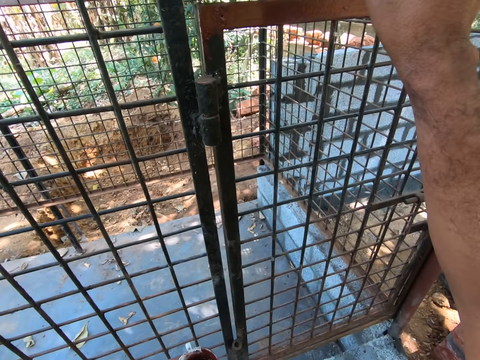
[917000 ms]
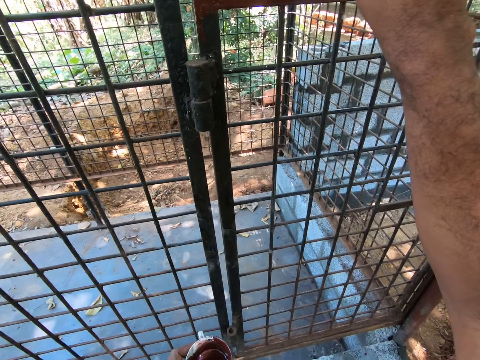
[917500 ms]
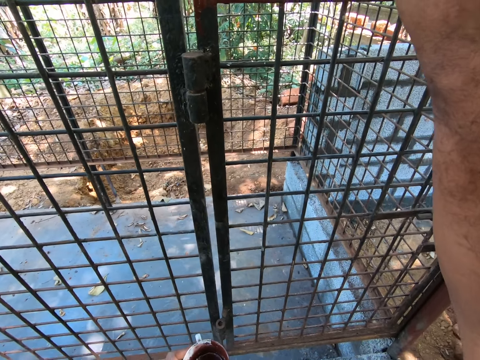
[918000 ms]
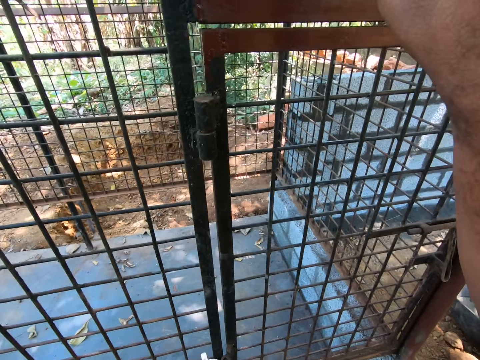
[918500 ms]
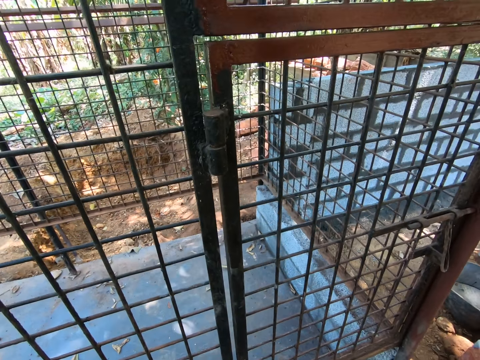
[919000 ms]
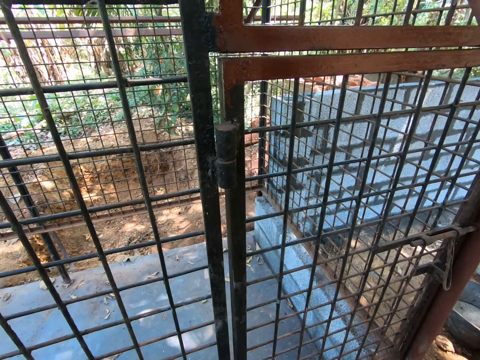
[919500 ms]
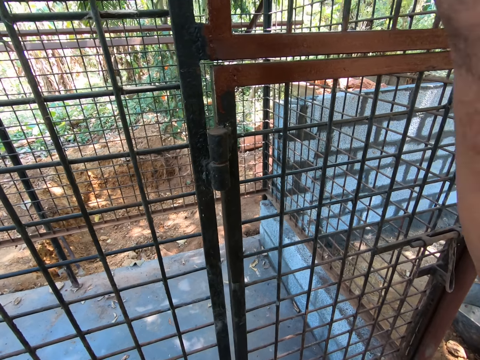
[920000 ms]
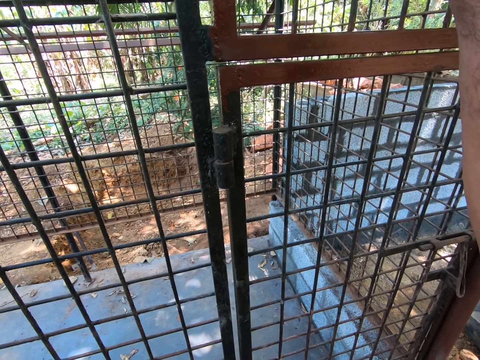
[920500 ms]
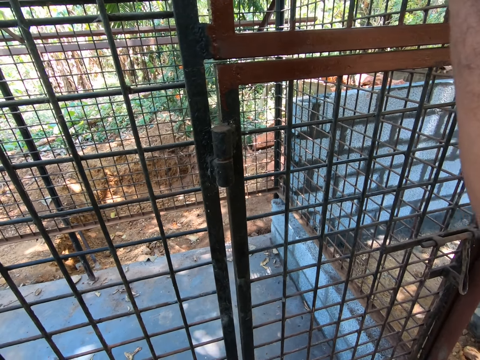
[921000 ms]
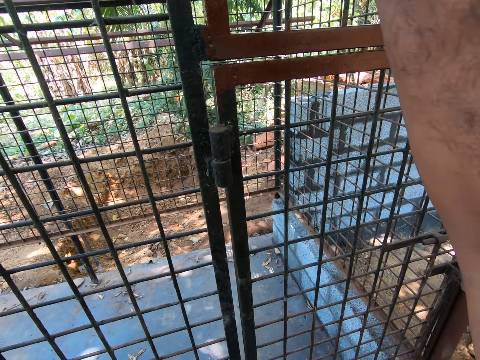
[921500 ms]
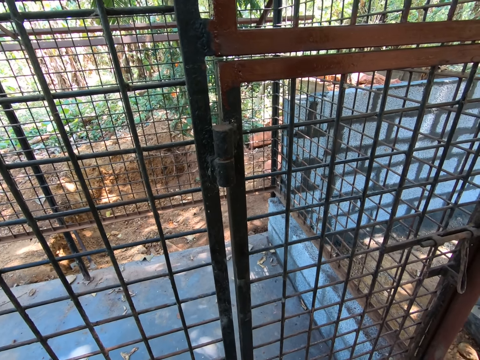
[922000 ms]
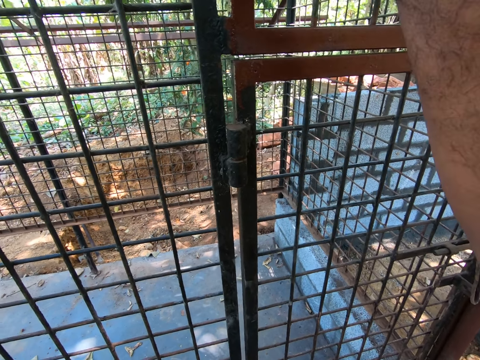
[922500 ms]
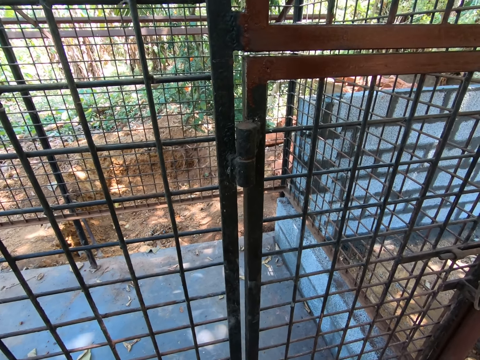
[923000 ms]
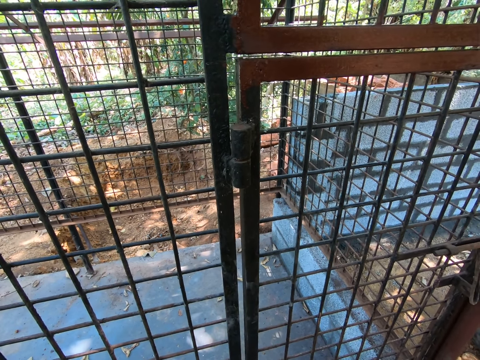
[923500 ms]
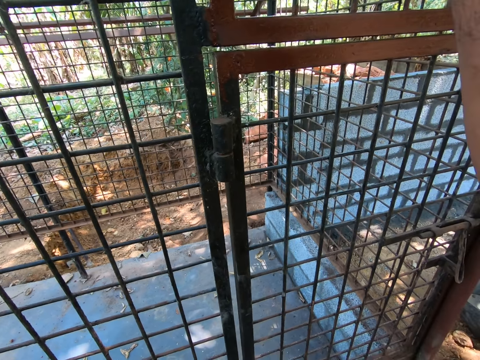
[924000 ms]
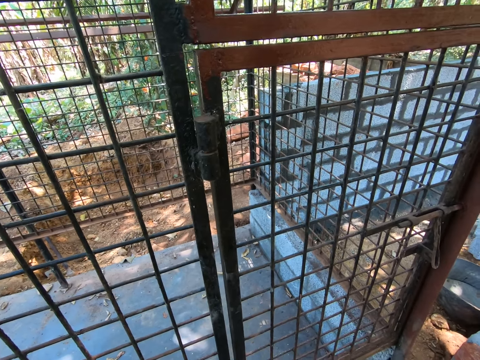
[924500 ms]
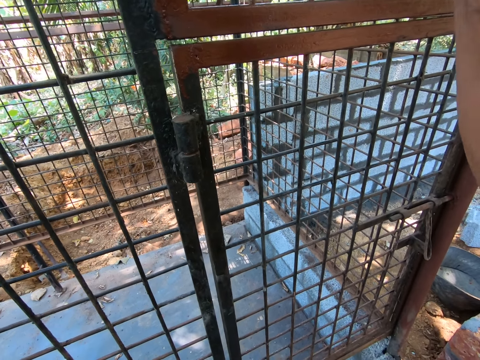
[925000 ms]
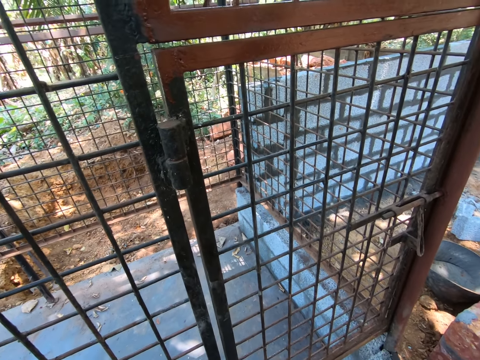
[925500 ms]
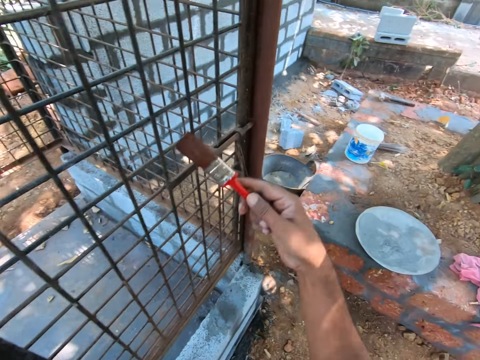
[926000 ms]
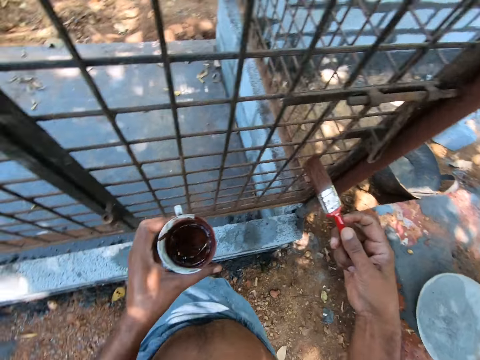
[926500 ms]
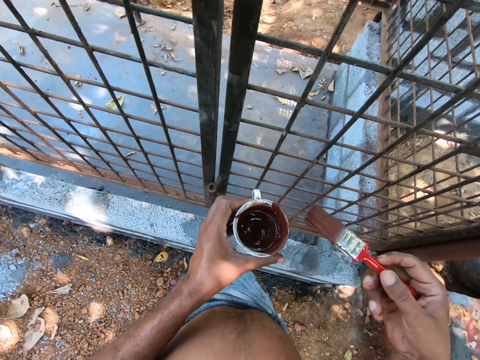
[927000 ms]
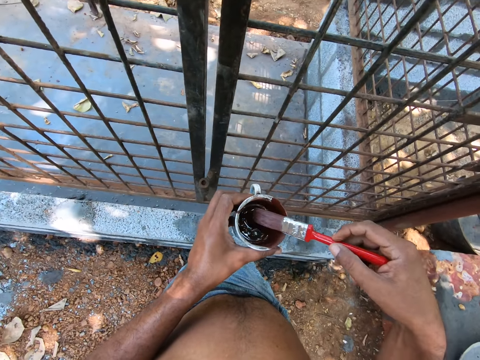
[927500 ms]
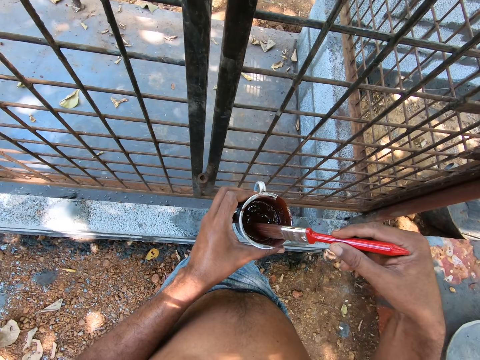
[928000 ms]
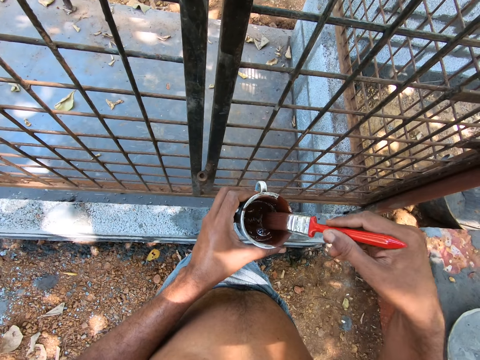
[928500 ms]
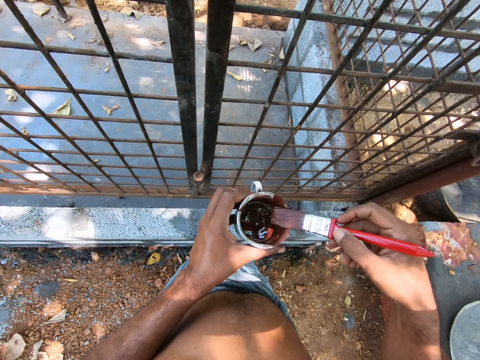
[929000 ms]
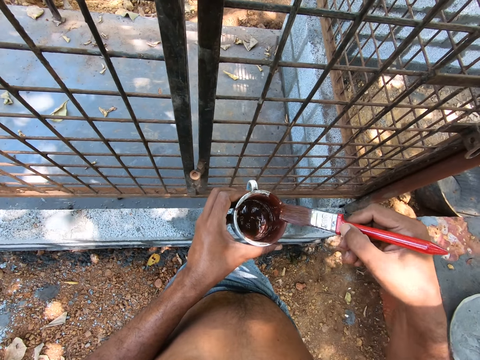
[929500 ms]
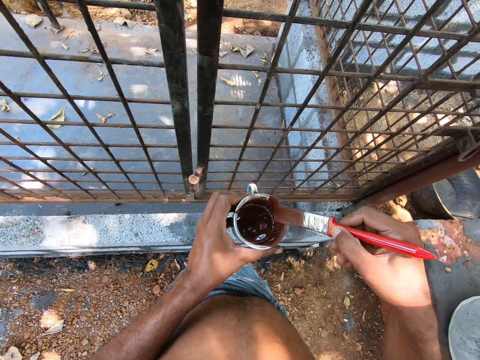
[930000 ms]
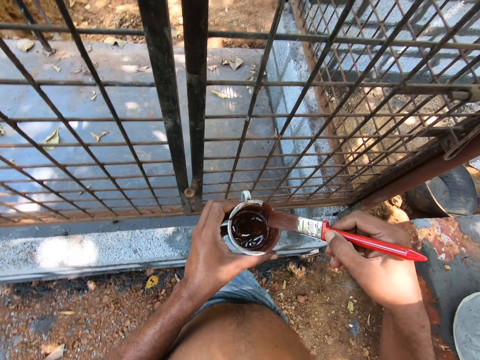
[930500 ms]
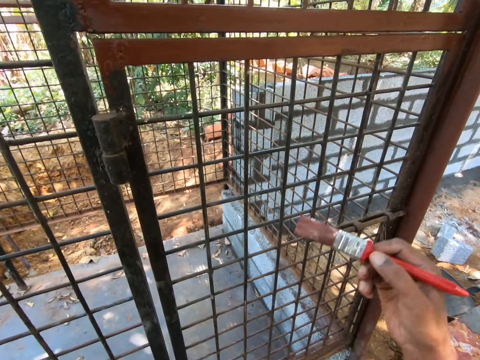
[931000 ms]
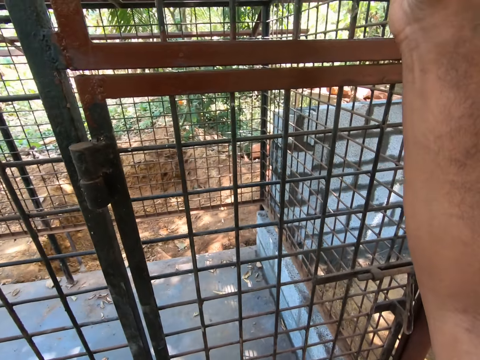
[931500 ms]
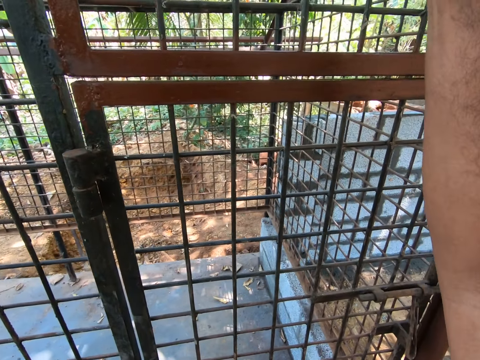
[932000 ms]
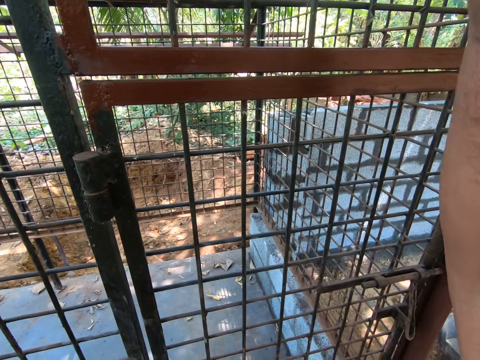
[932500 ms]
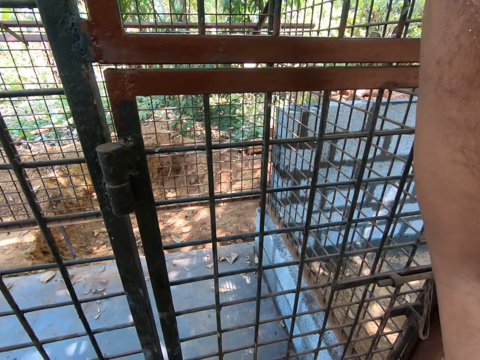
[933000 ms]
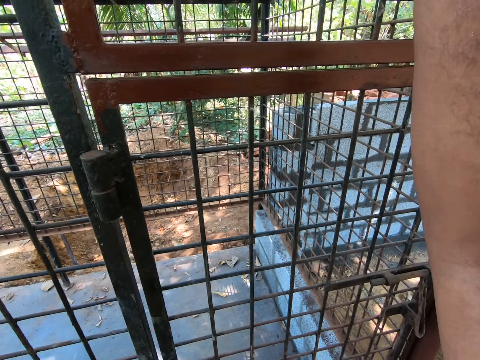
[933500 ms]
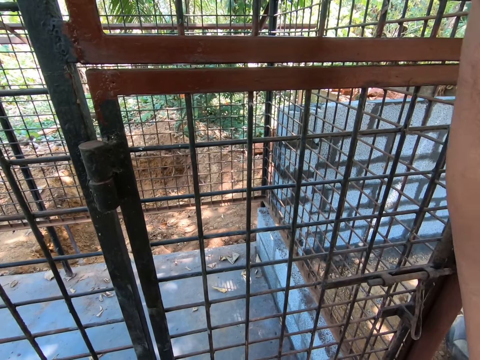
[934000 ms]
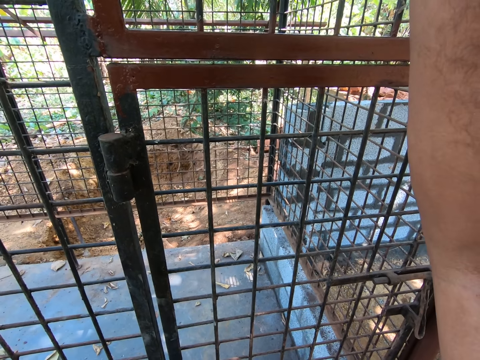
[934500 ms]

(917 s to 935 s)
The camera wearer looks around. They dip the paintbrush in the paint. They adjust the paintbrush in the hand. They wipe the paint brush on the cup. They paint the metal using a brush.

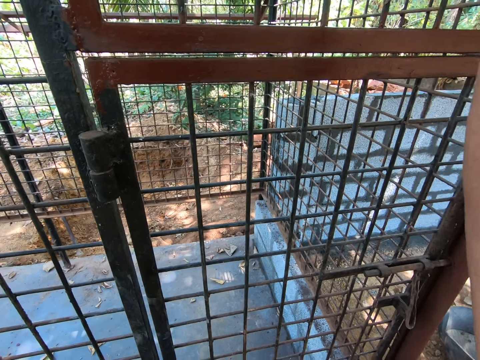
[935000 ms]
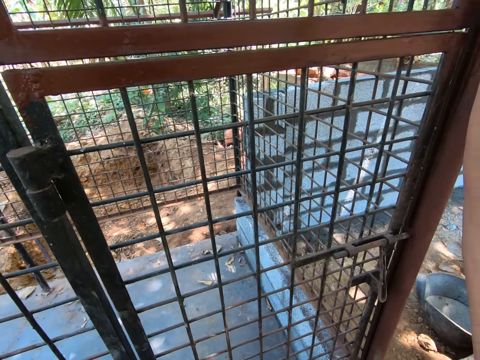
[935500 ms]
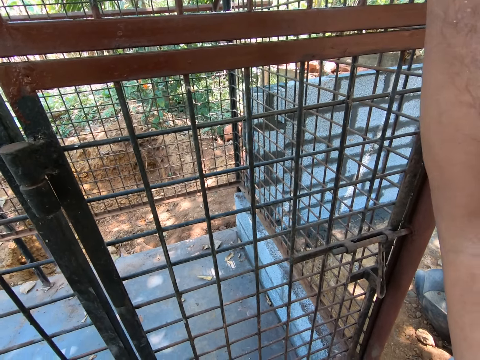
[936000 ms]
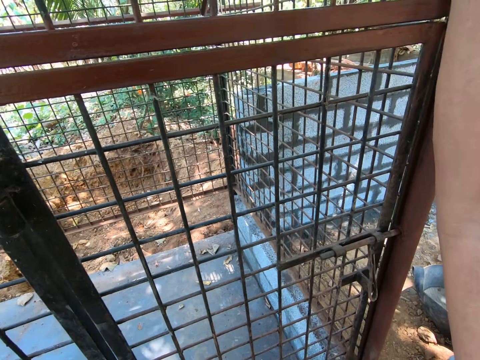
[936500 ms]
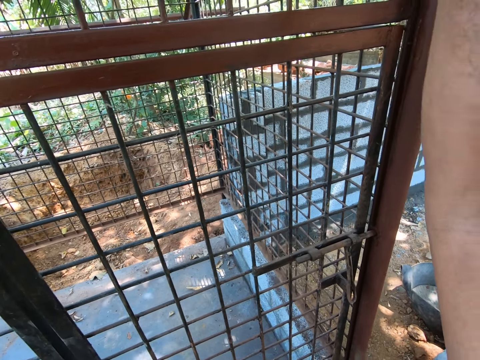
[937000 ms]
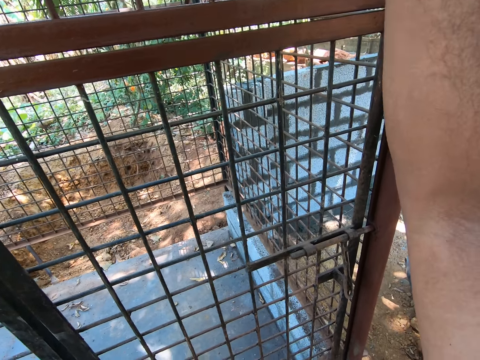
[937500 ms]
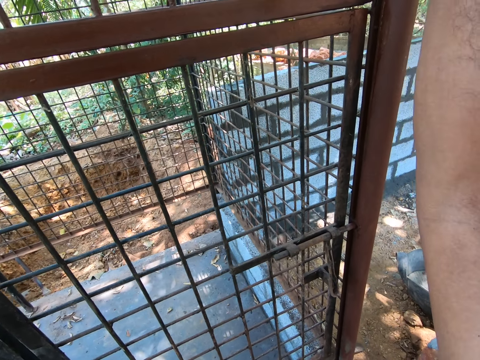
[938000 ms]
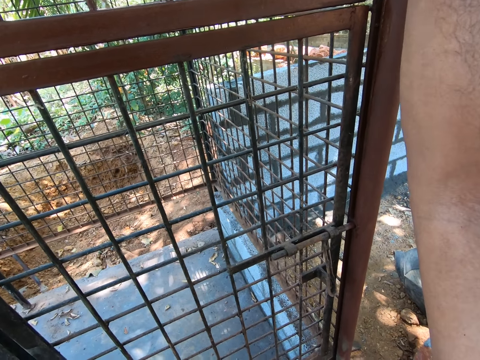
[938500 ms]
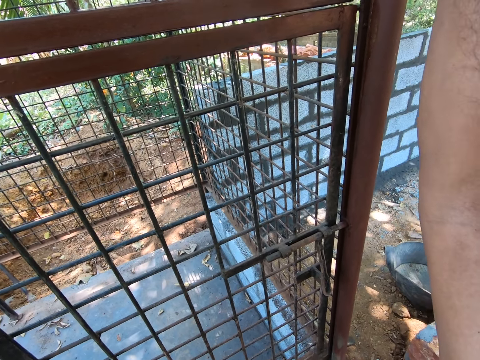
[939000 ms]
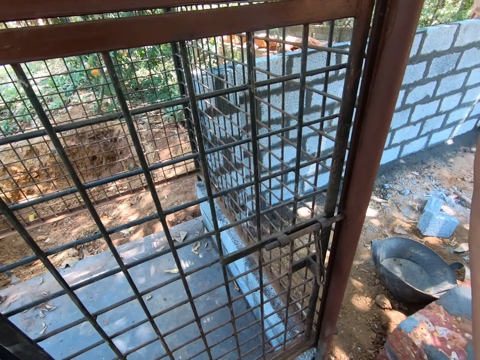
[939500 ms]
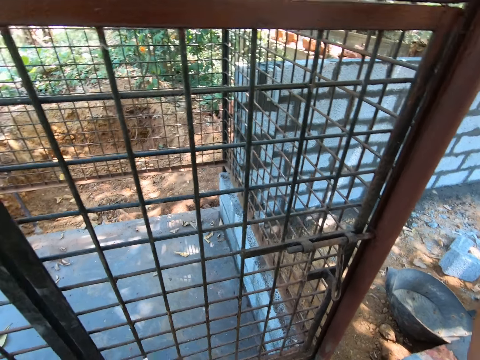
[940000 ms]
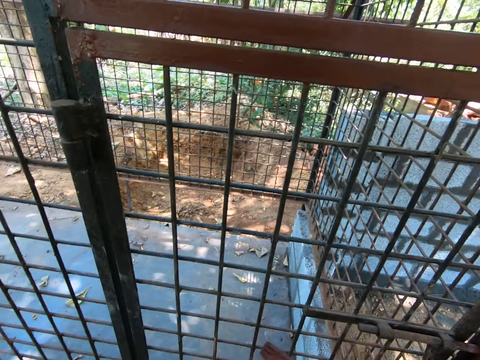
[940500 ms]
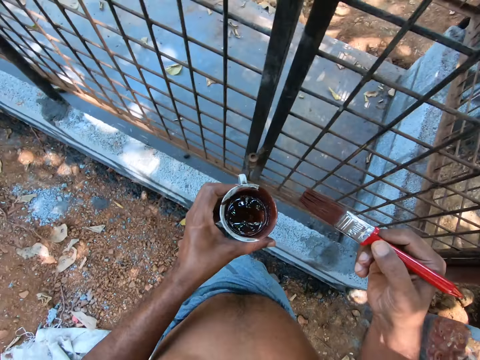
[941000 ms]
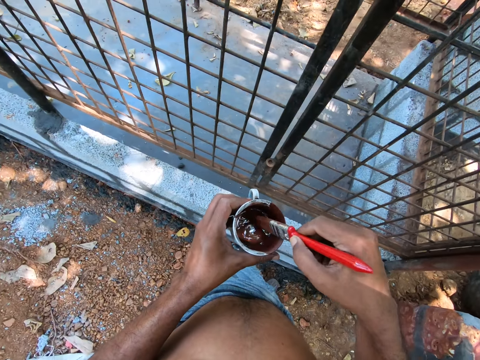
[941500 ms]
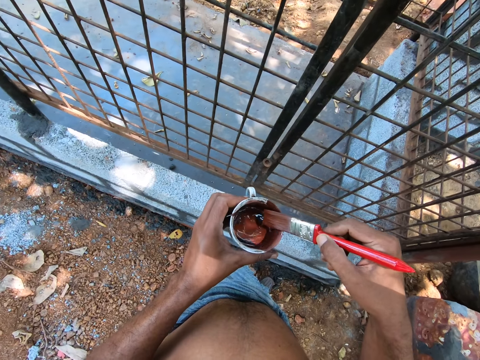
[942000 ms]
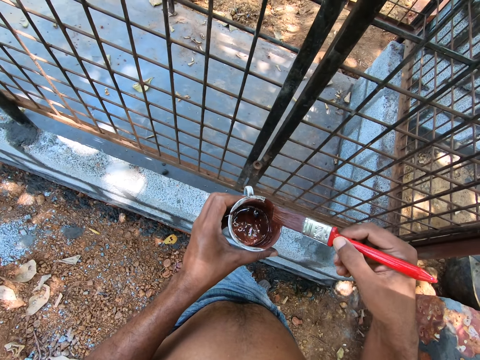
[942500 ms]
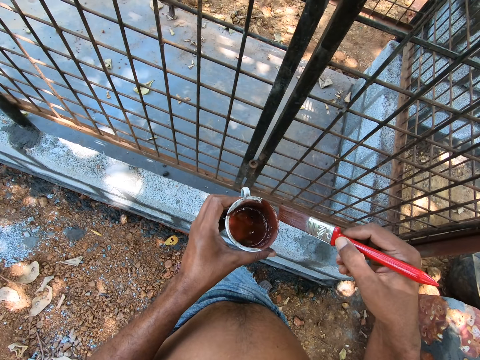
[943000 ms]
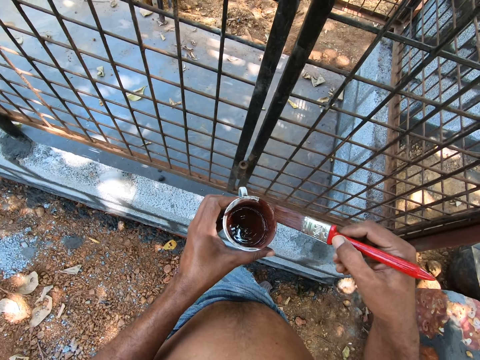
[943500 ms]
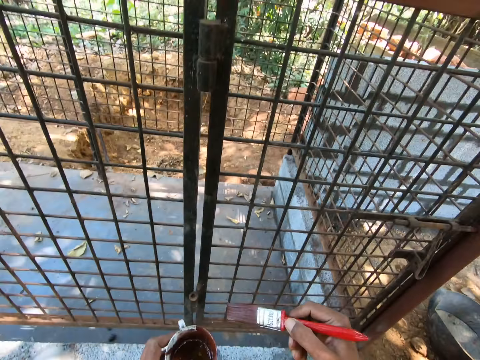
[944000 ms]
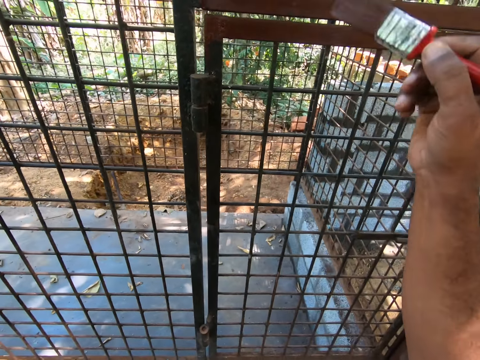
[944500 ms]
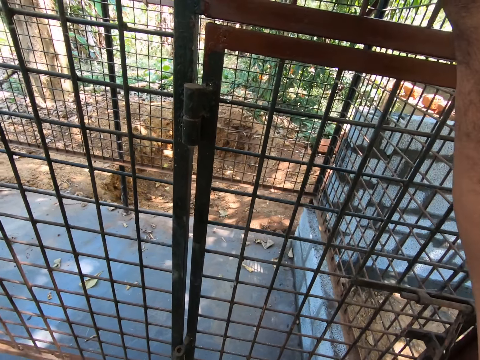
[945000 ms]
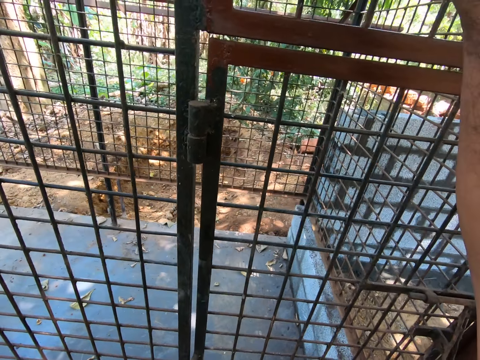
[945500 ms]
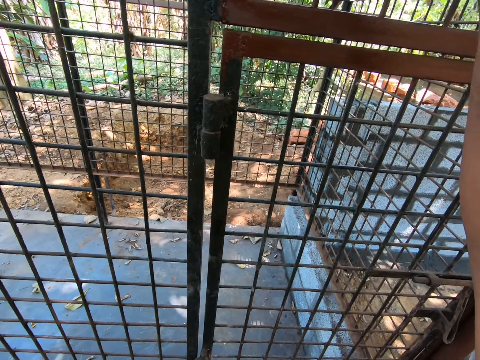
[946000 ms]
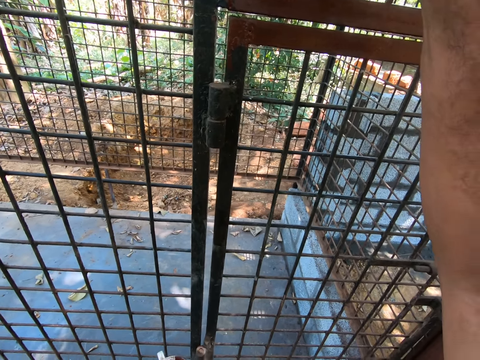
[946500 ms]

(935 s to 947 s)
The camera wearer dips the paintbrush in the paint. They wipe the paint brush on the cup. They paint the metal using a brush.
